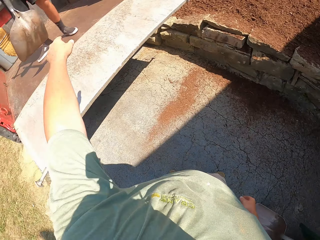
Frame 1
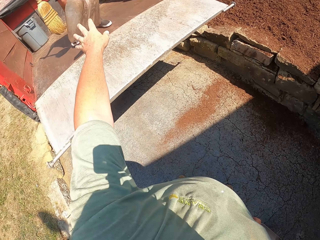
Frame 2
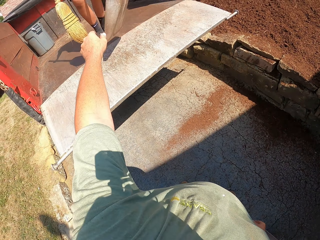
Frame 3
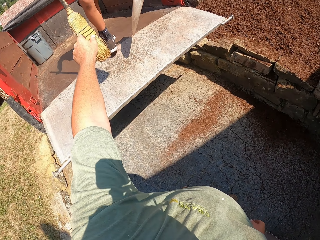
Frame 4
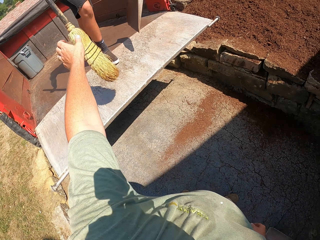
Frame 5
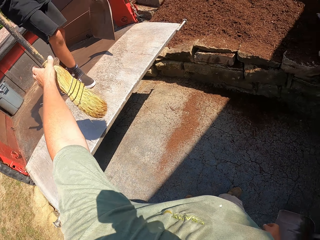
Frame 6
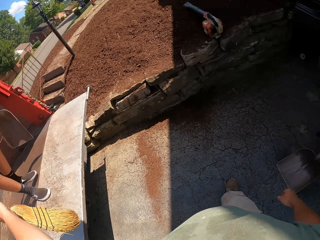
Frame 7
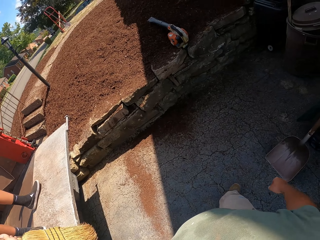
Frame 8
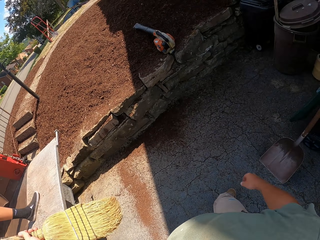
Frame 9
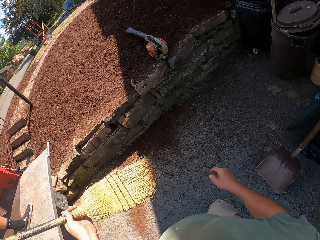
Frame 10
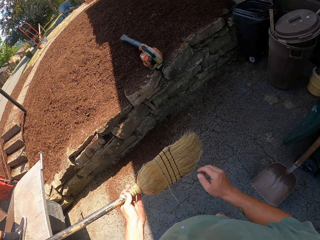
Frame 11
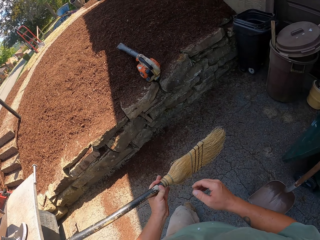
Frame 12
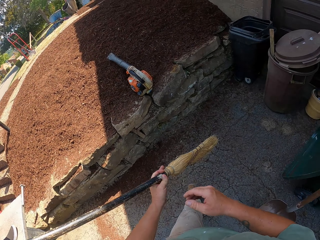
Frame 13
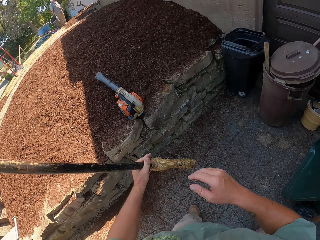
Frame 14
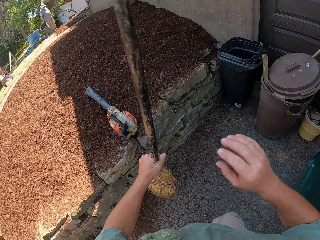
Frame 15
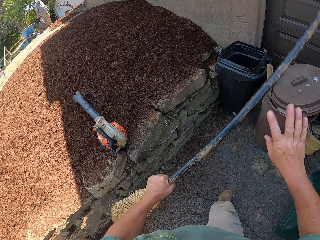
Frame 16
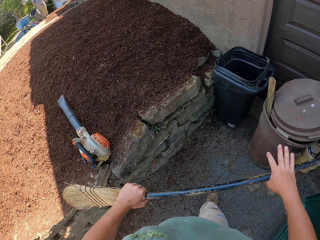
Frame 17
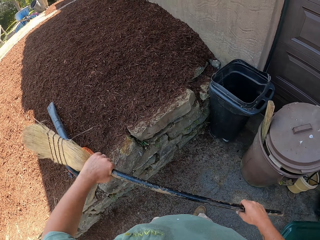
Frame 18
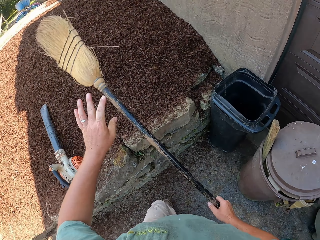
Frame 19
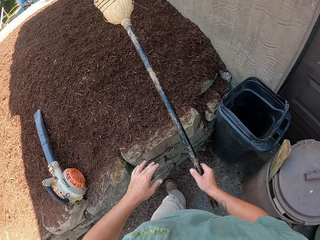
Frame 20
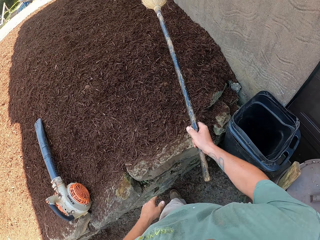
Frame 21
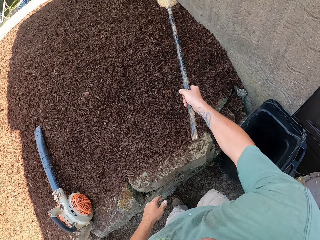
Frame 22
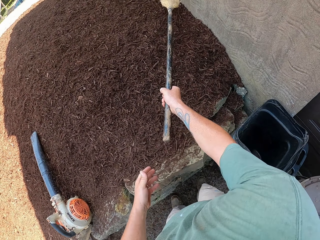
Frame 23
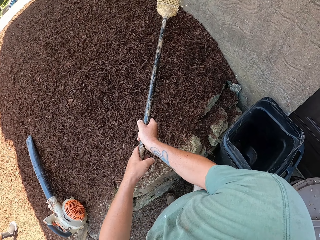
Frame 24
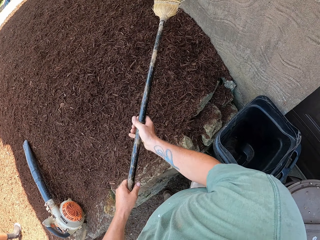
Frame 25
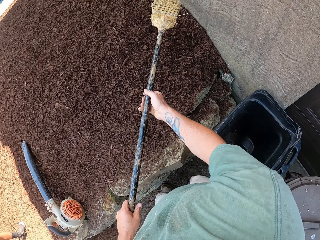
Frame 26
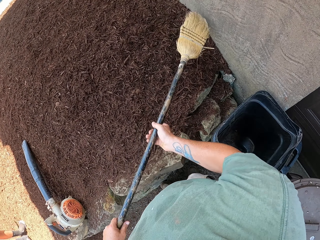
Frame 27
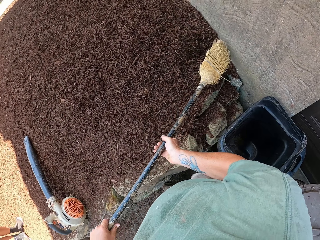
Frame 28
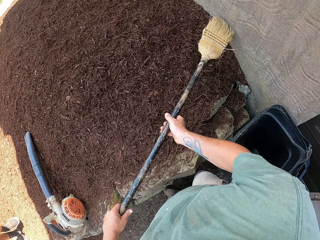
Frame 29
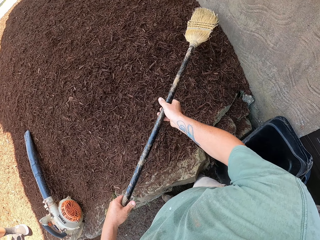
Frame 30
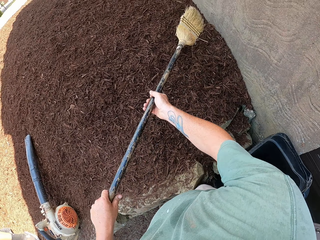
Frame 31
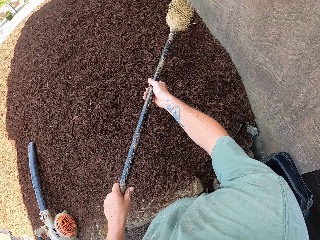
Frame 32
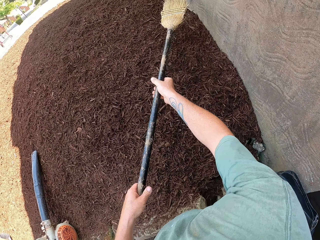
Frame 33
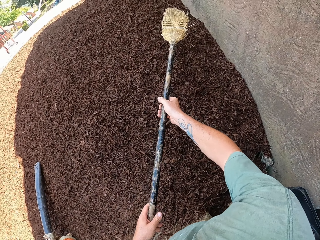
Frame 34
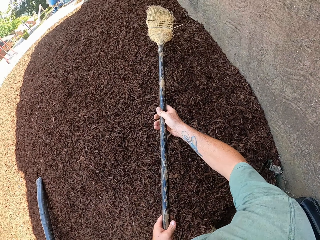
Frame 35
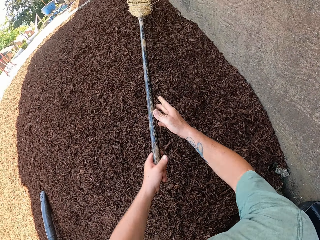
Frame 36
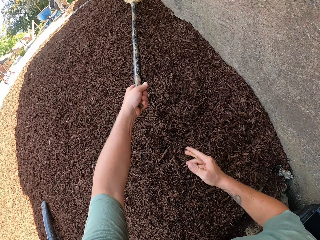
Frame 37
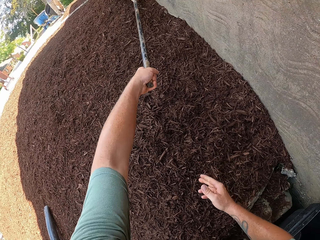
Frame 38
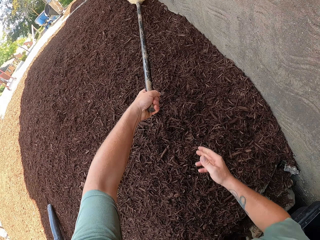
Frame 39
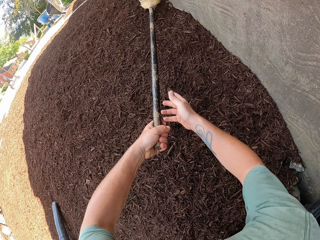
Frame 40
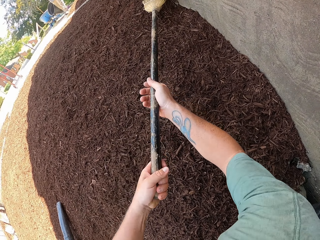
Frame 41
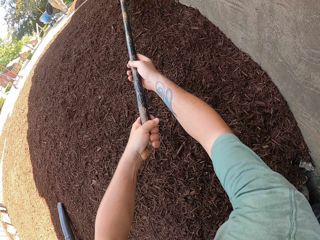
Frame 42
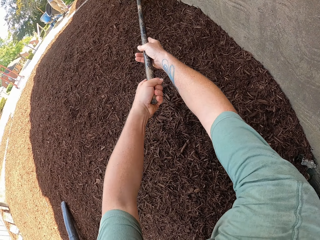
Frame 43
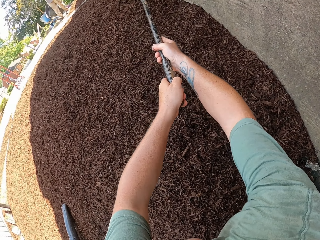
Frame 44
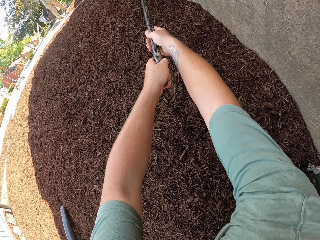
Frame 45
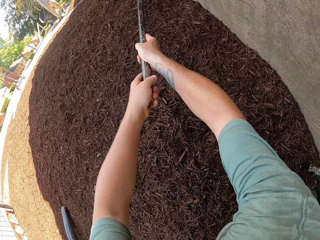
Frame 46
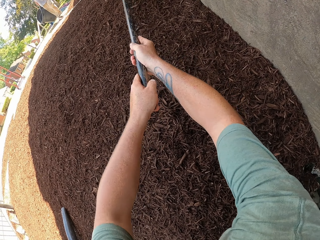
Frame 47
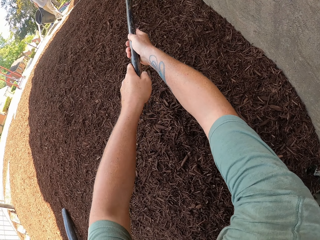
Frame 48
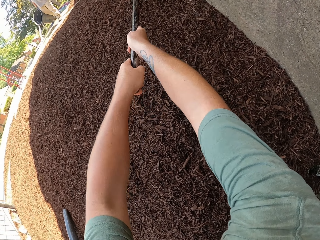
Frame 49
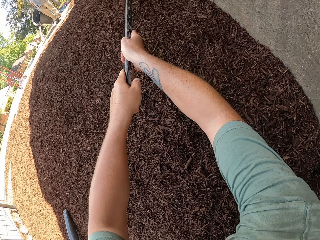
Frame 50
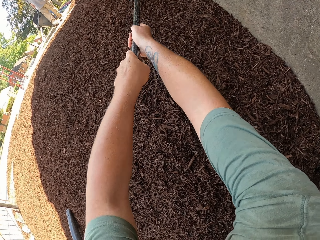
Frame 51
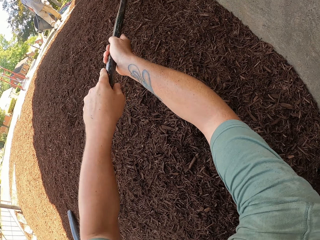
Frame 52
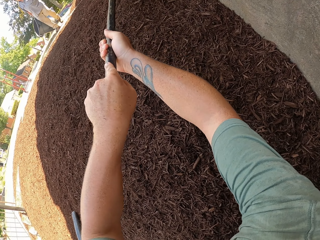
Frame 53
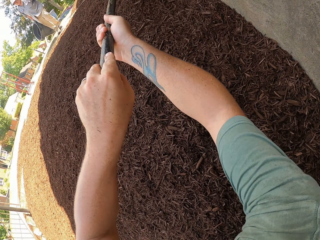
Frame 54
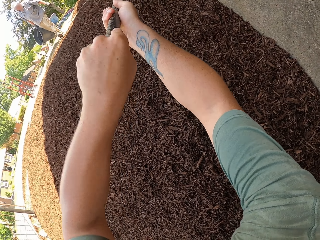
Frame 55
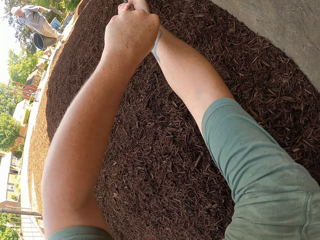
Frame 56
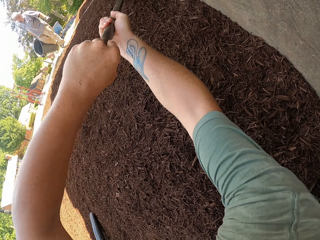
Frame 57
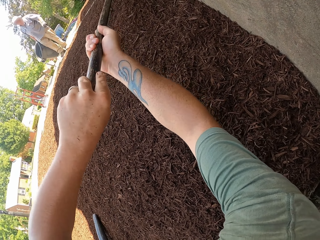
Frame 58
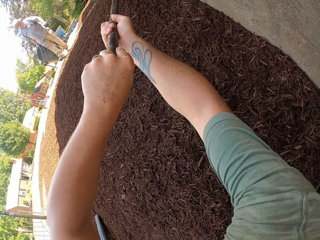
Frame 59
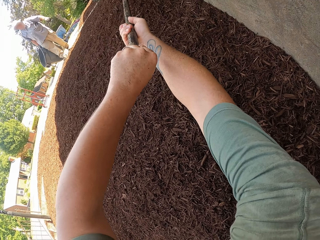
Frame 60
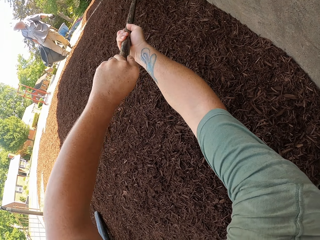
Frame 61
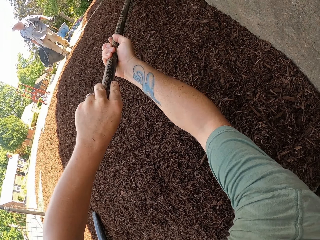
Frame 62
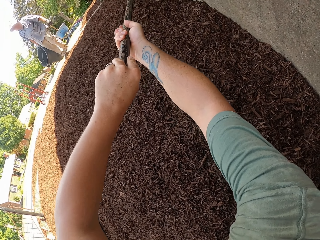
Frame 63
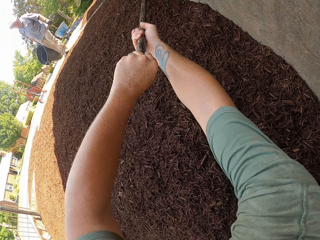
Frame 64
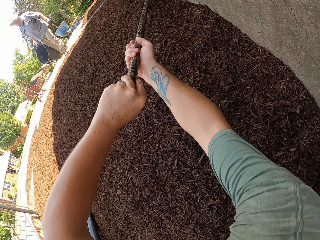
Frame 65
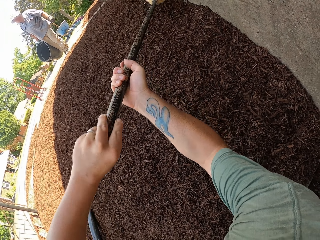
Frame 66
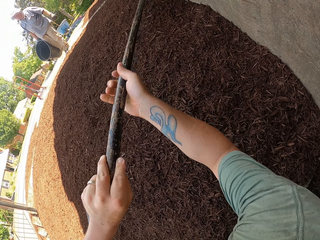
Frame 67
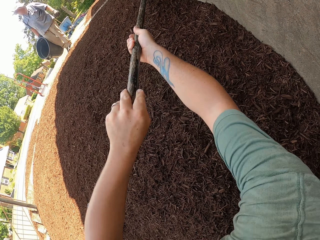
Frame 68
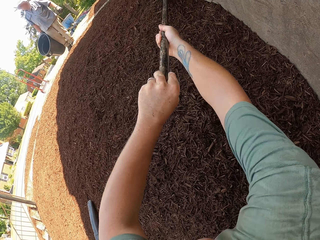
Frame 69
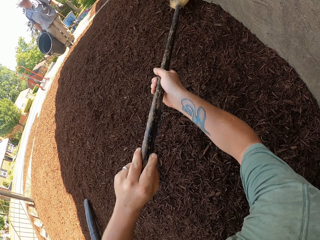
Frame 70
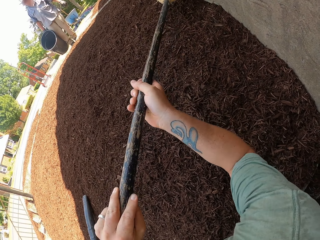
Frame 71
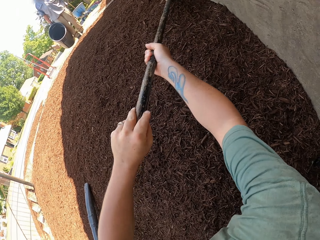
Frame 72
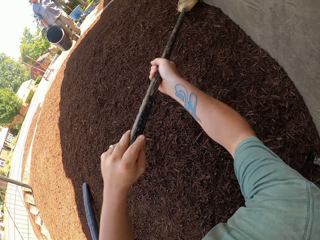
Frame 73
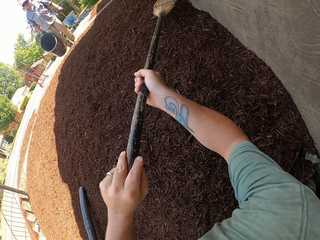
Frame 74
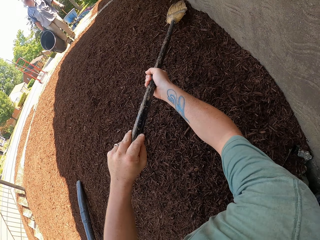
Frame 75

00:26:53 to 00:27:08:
The camera wearer takes the broom from a man. They level the soil with the broom. They level sand with the broom.

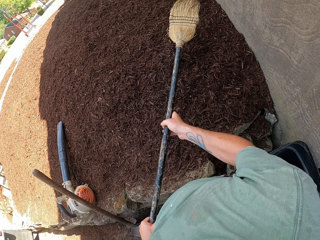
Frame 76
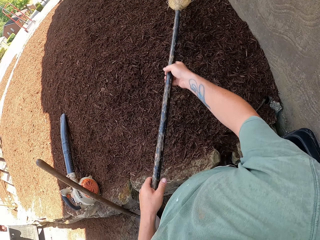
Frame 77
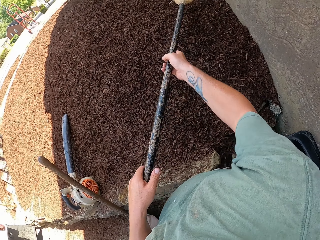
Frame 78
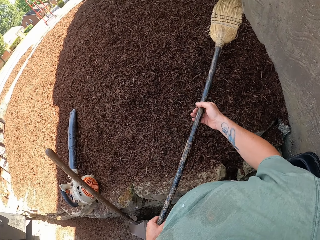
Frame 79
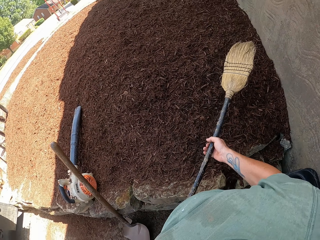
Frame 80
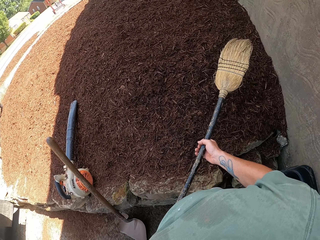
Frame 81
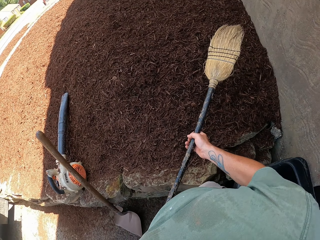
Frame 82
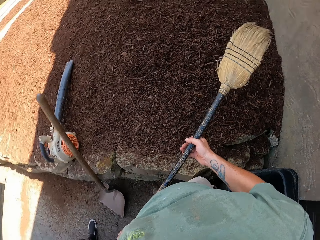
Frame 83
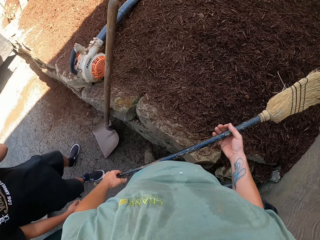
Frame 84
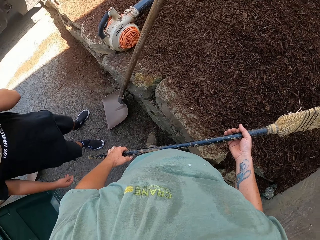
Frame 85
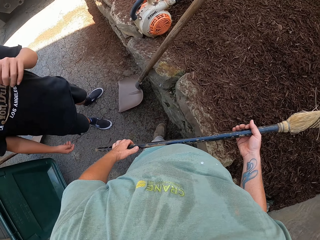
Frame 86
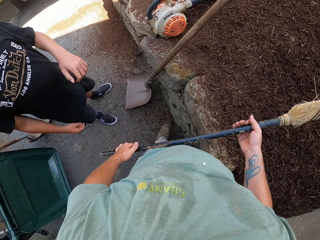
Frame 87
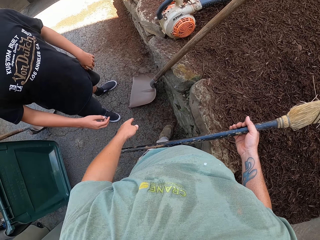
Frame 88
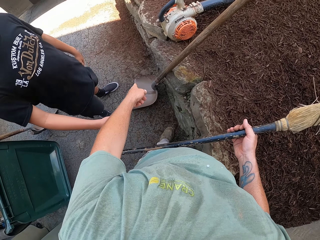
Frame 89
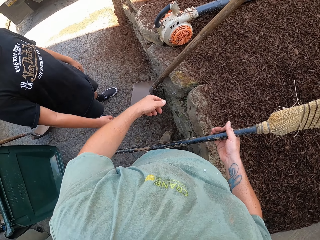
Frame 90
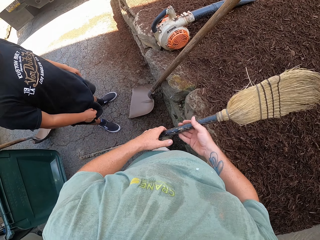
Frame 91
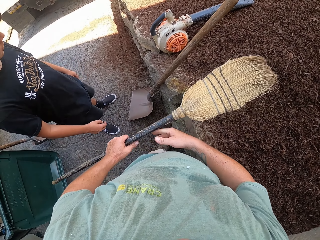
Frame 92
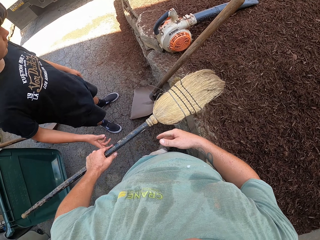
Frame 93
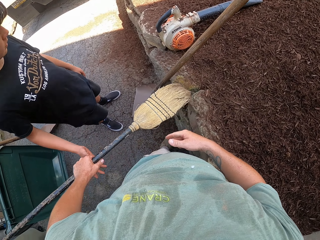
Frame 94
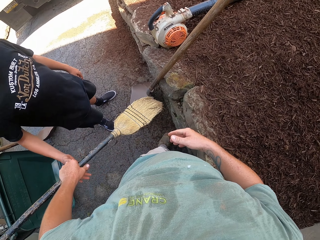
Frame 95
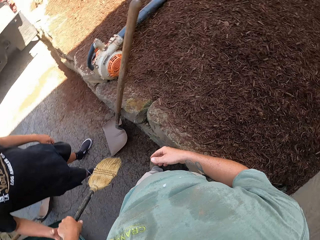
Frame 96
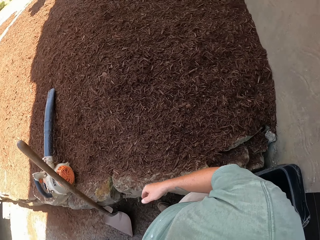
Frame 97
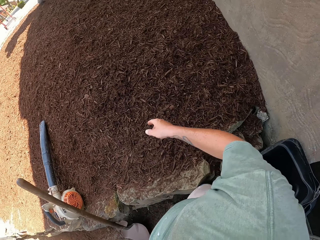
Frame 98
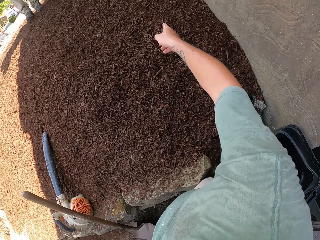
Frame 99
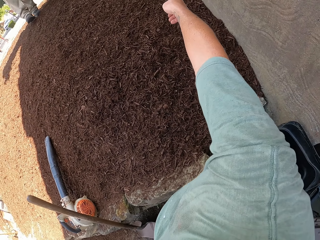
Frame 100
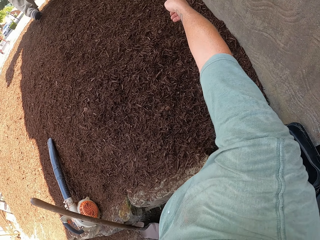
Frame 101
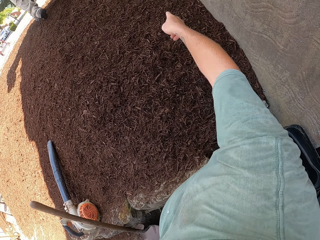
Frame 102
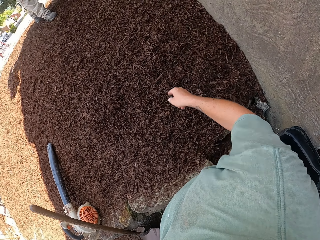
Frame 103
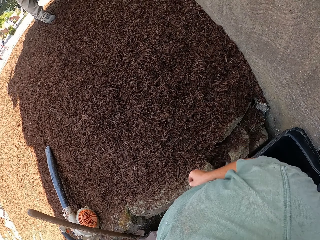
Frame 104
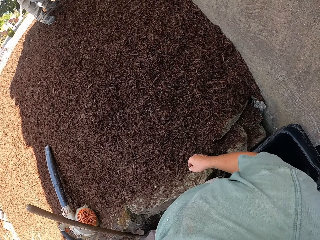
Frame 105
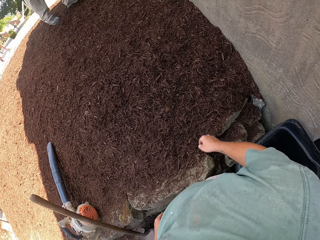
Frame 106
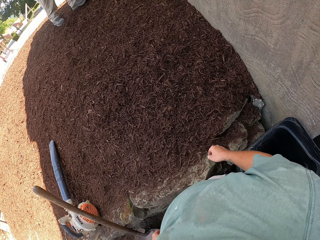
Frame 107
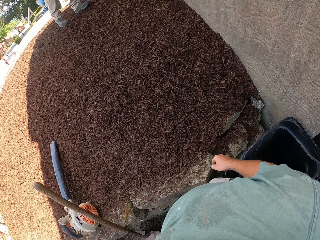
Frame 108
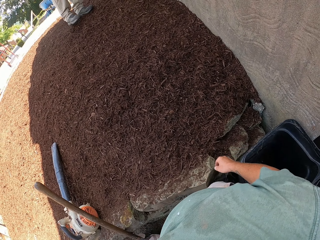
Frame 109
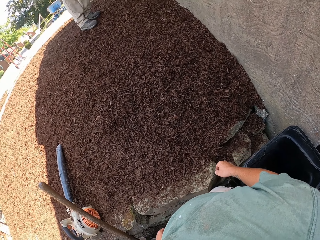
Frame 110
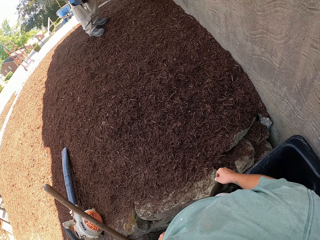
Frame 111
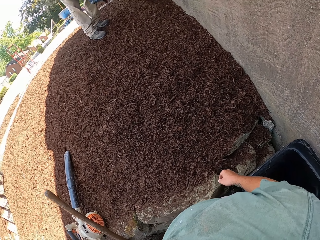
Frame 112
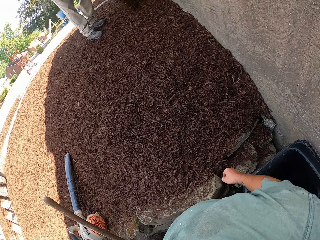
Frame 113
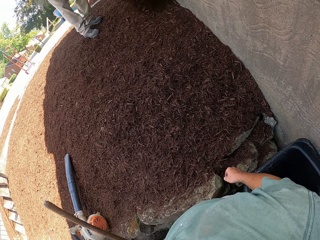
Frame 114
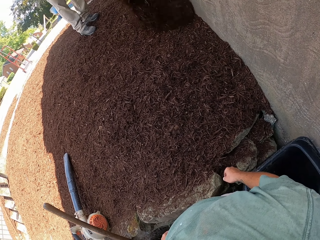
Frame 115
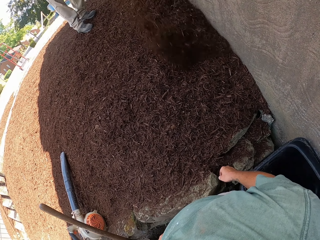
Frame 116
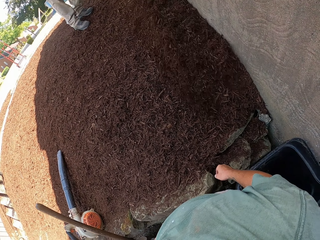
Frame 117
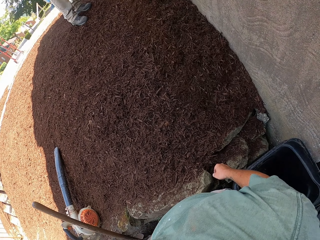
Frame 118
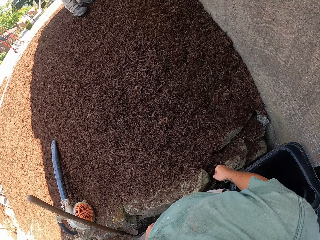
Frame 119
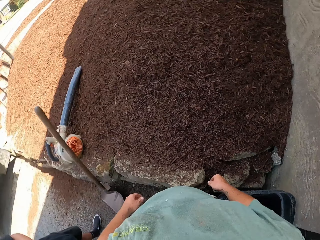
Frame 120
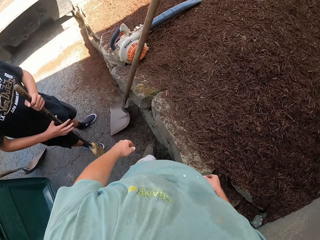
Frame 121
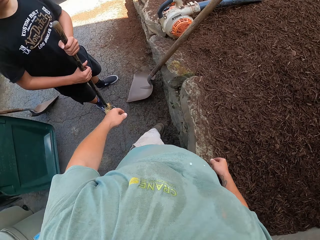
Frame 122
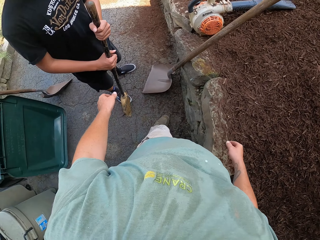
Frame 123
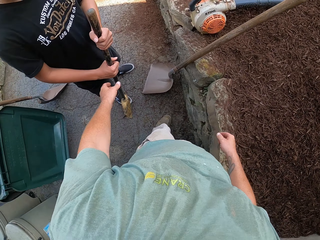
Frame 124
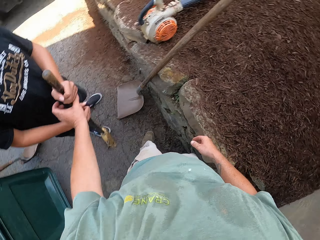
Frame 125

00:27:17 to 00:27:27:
The camera wearer gives the broom to a man. The man takes the broom from the camera wearer. The camera wearer points at the soil on the ground. Another man pours out more soil on the ground.
